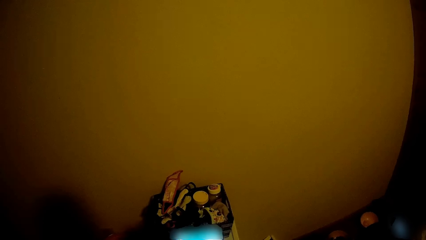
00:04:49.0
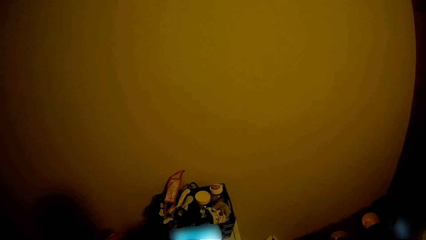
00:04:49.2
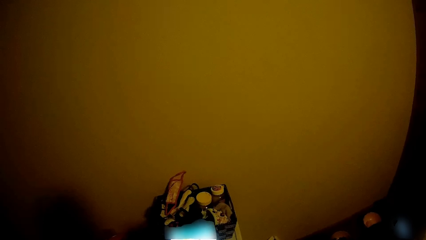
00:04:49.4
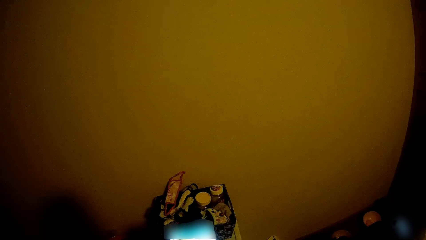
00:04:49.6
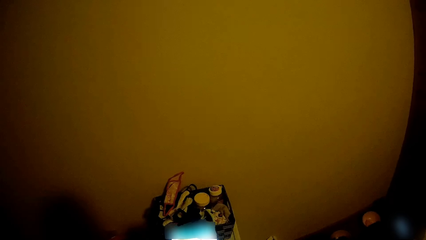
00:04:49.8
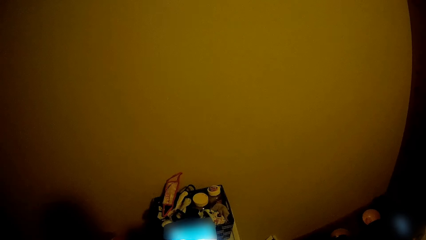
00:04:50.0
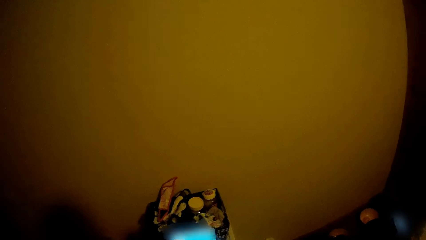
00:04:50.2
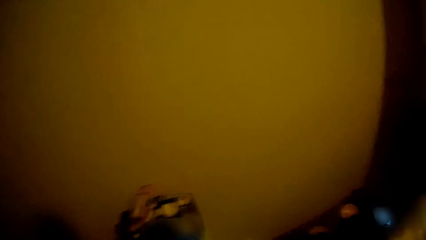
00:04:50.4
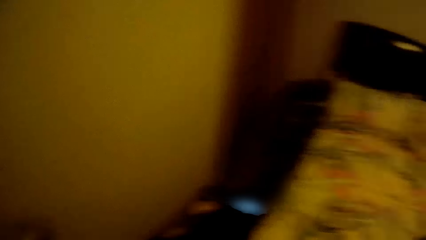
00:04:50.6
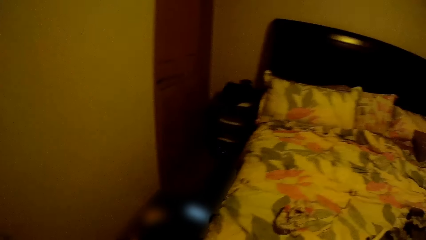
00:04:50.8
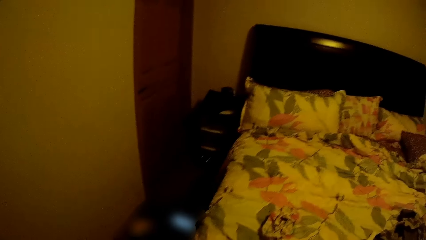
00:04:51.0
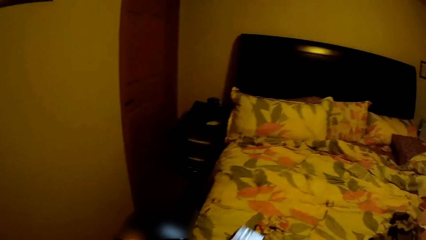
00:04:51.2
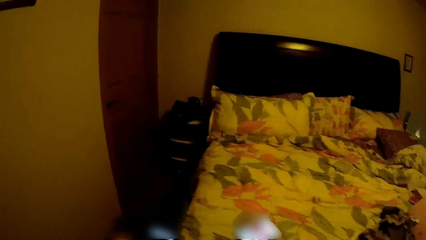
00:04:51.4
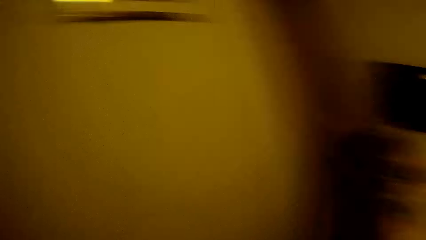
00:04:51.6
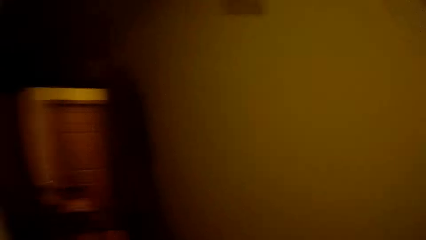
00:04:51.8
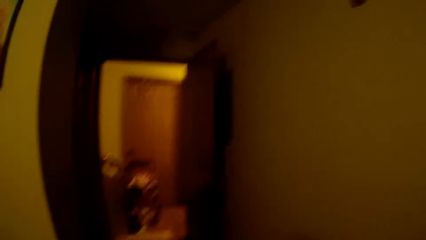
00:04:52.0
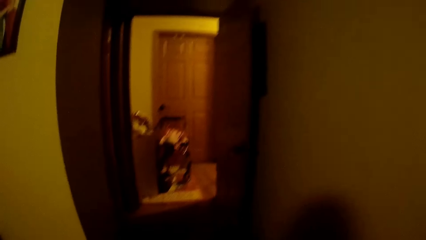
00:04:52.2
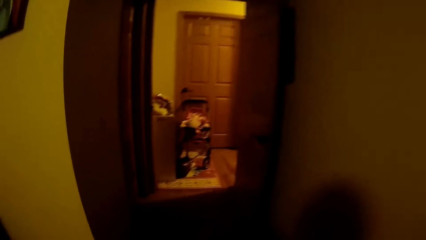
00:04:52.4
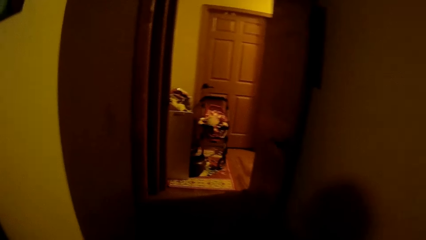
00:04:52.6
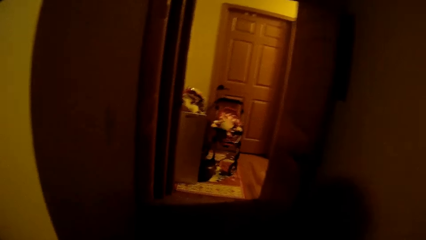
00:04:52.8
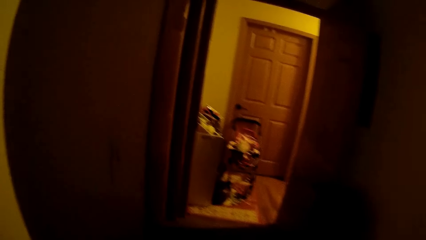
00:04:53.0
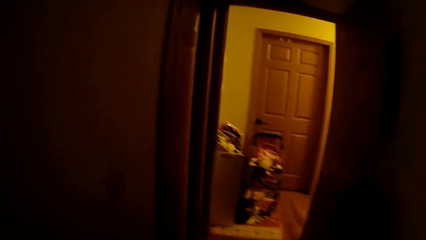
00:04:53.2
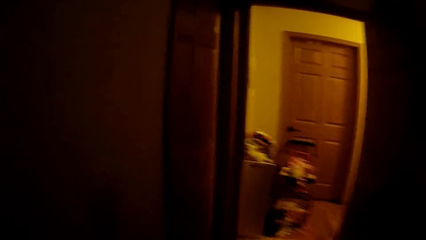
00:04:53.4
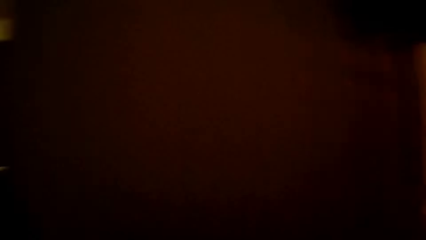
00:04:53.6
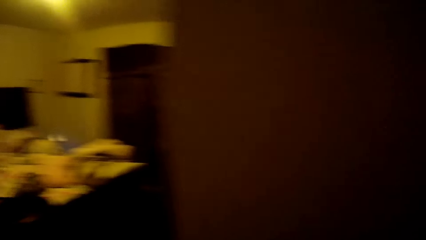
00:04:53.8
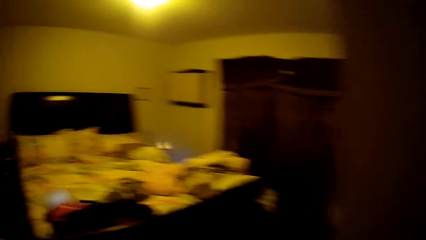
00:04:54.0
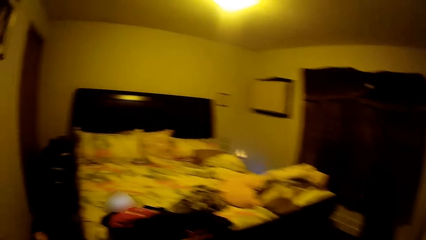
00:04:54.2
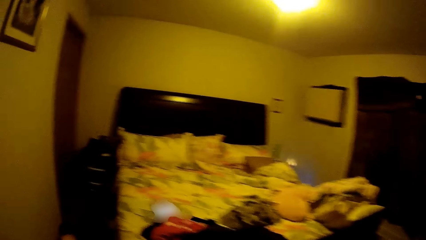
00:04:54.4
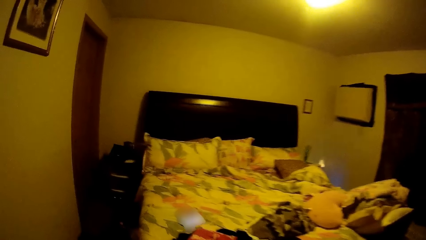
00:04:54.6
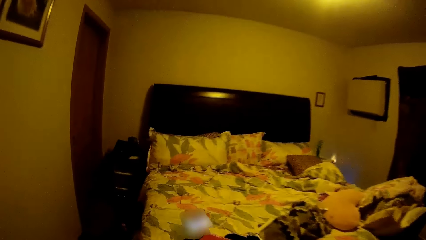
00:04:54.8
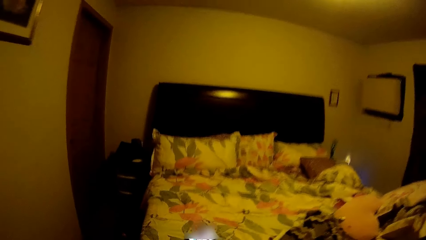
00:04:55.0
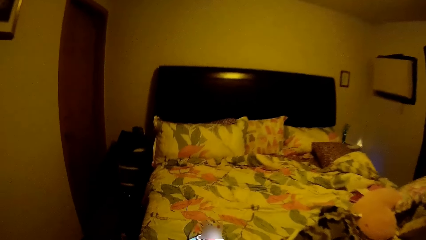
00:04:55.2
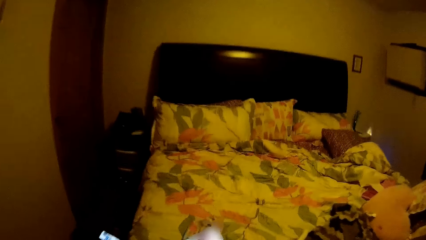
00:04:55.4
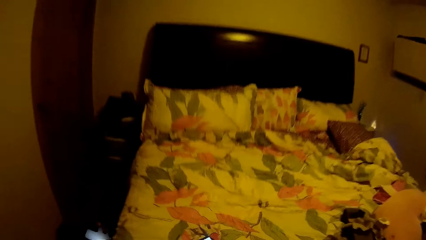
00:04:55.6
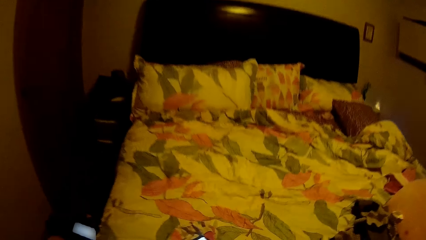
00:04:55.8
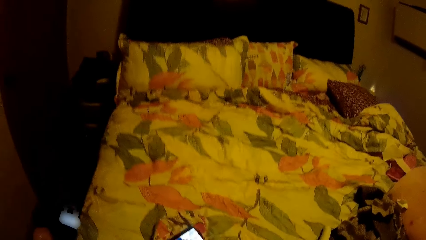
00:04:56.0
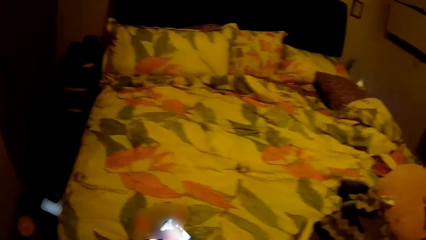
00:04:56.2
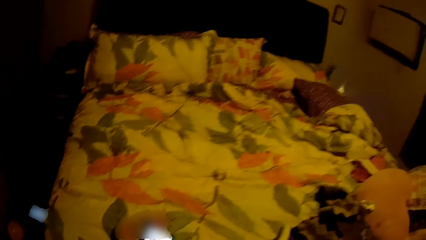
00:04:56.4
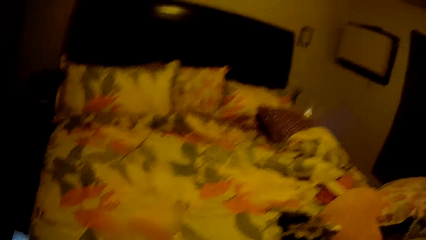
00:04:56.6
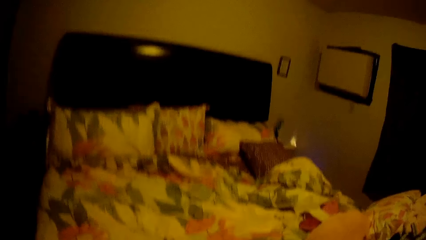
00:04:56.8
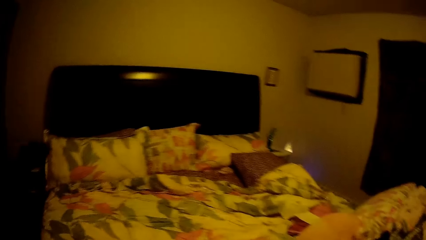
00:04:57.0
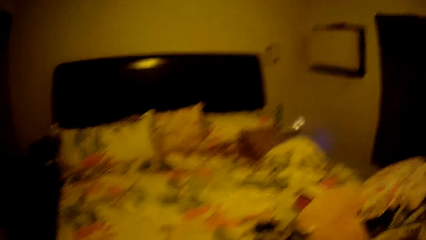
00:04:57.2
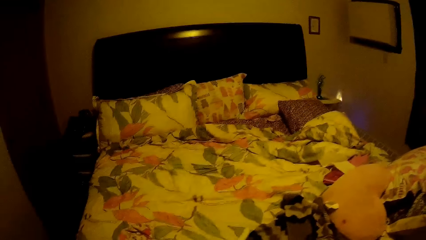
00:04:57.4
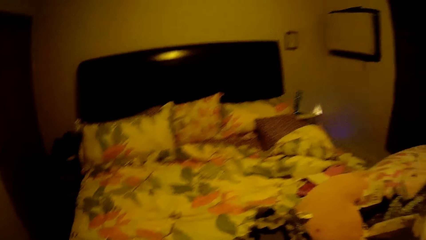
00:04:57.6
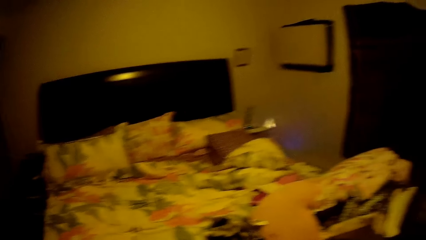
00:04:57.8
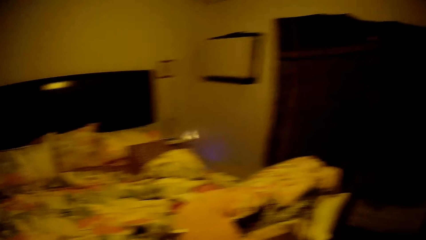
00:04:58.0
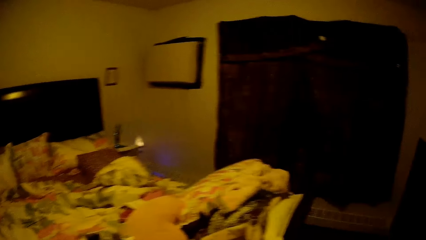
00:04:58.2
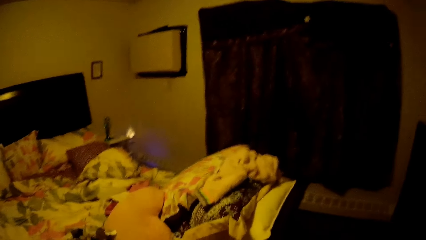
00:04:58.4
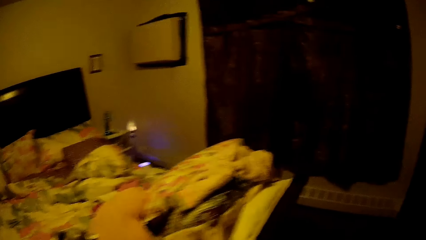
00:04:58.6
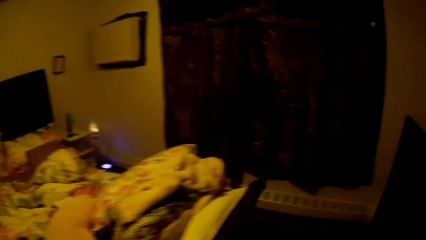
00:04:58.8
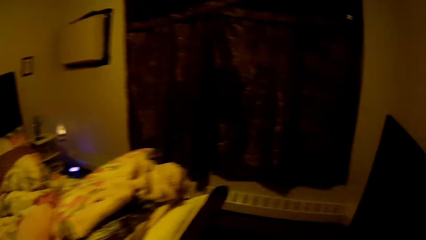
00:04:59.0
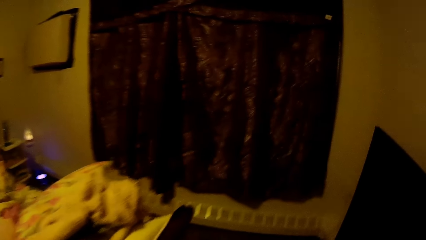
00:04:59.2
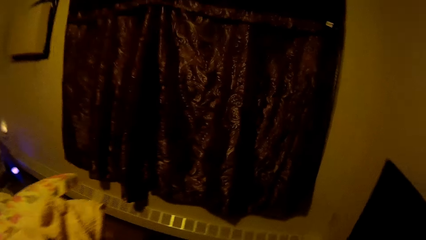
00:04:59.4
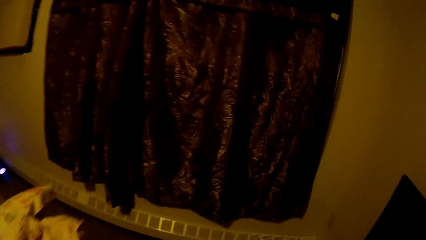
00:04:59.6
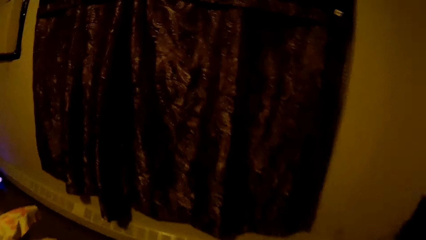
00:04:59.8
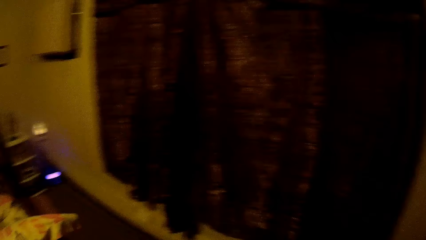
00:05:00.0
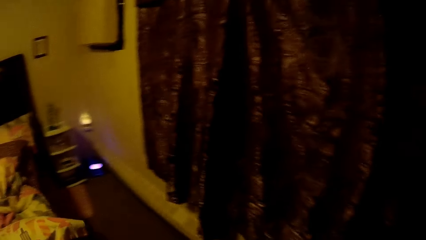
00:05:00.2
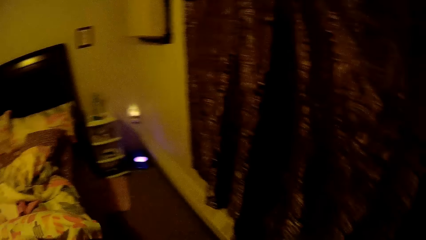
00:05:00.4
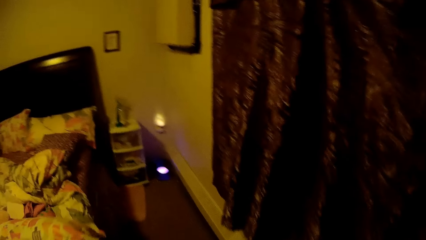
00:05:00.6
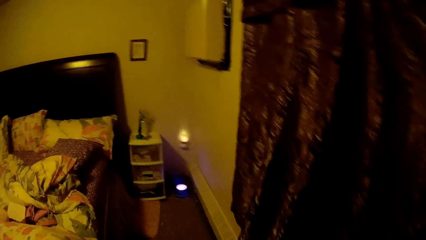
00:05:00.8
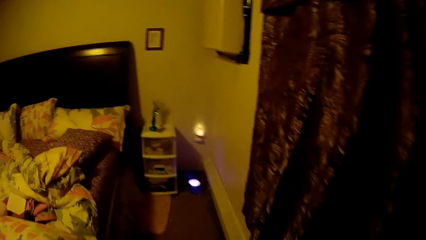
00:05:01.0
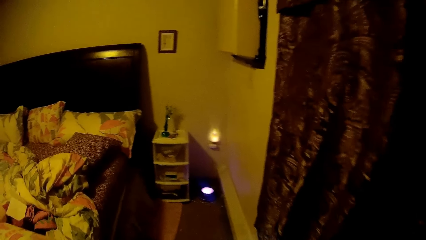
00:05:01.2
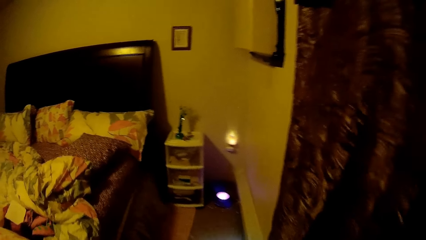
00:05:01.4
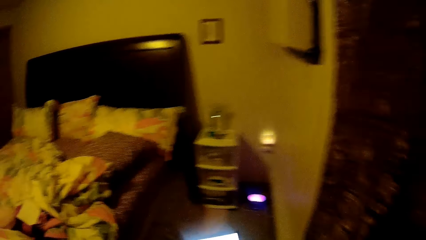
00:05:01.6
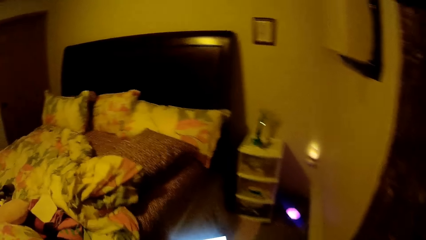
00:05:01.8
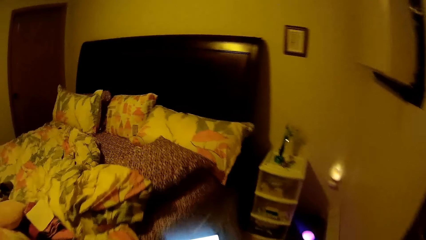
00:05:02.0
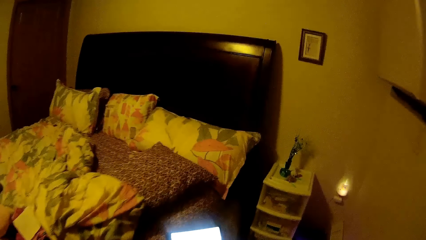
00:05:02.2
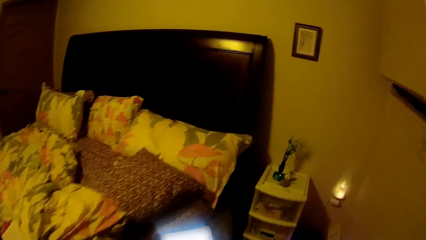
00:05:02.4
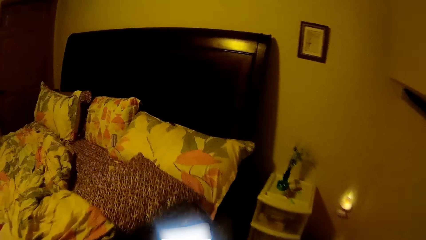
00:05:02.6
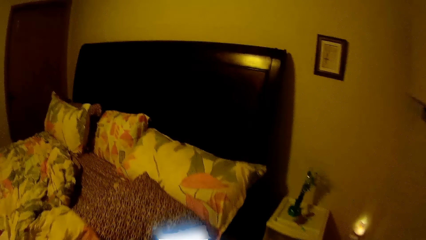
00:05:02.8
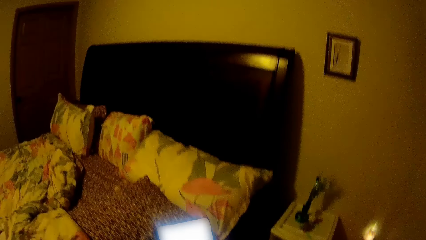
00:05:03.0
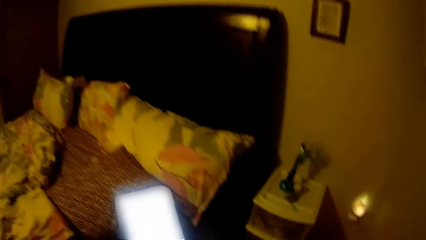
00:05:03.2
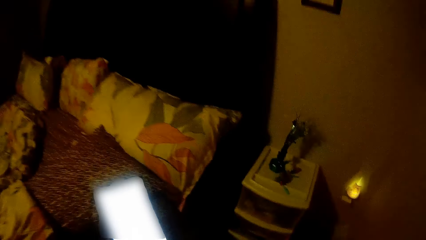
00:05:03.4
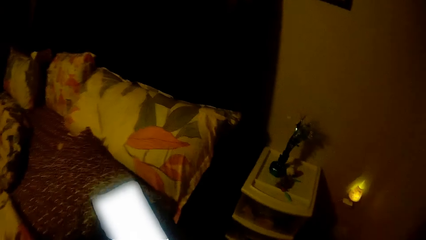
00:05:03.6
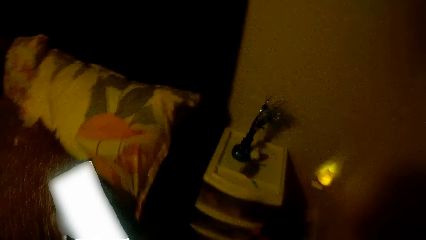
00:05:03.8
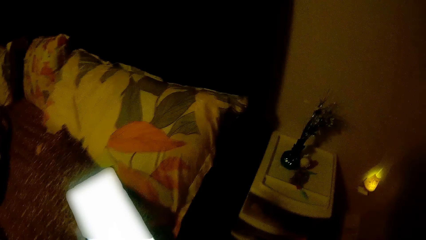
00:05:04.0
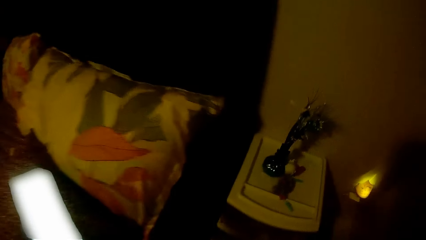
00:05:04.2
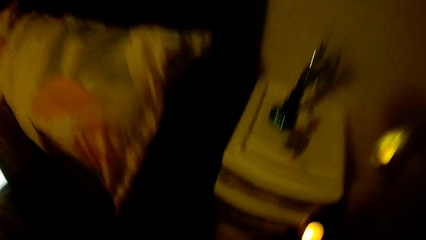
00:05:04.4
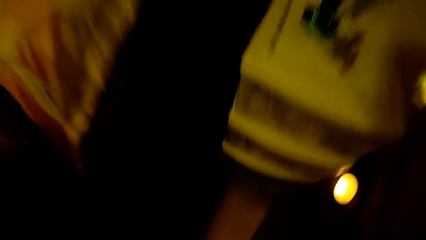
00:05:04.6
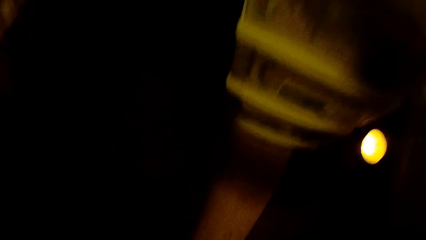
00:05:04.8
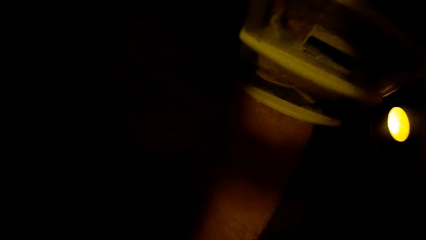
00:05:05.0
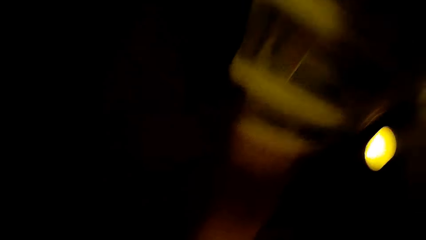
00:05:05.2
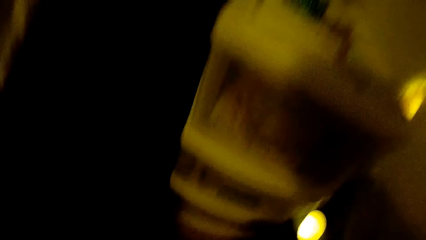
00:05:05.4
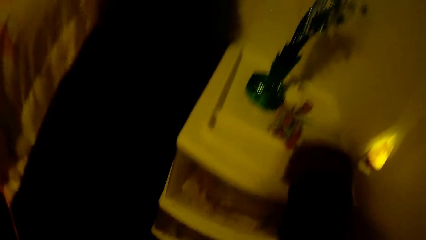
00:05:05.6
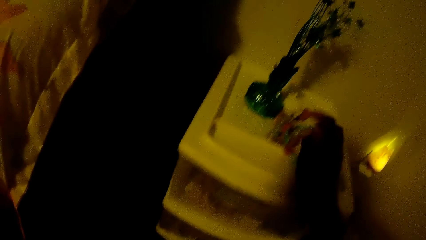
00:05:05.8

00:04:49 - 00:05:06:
The camera wearer drops a phone on the bed with her right hand. She walks in the room. She picks up the mobile phone from the bed with her left hand. She walks towards a drawer.
